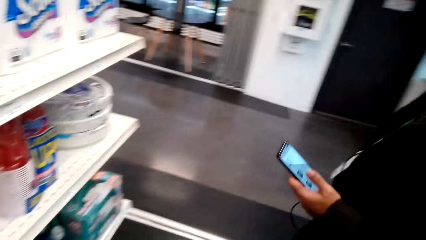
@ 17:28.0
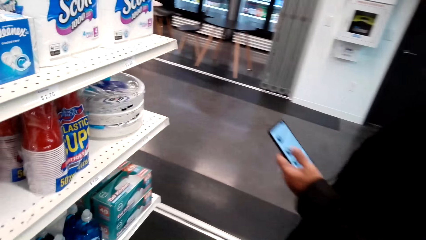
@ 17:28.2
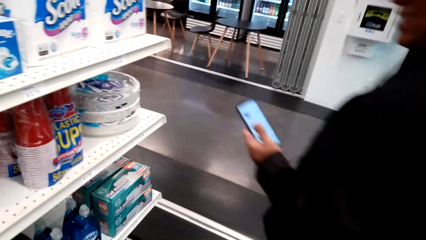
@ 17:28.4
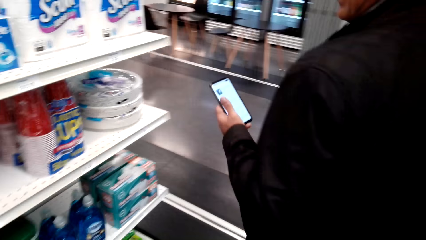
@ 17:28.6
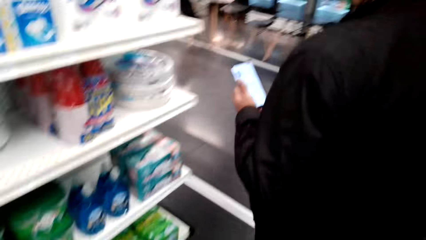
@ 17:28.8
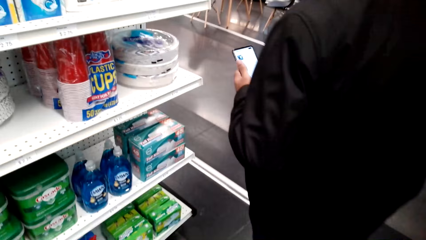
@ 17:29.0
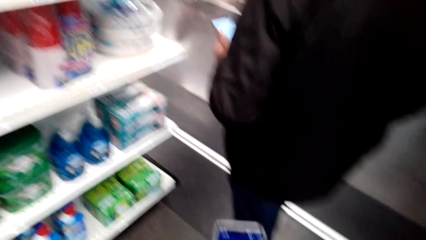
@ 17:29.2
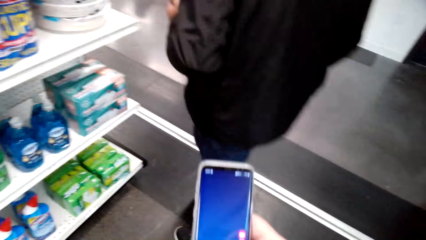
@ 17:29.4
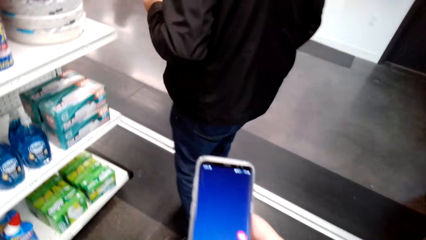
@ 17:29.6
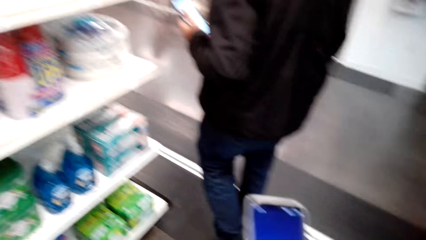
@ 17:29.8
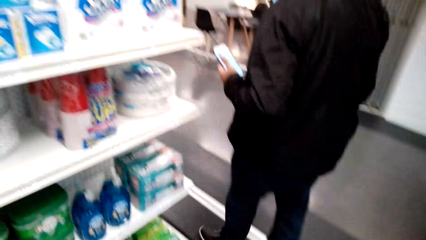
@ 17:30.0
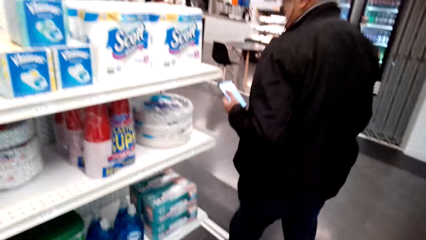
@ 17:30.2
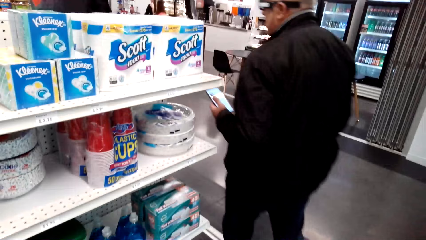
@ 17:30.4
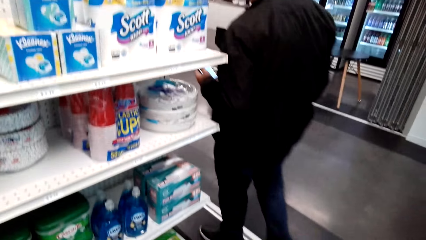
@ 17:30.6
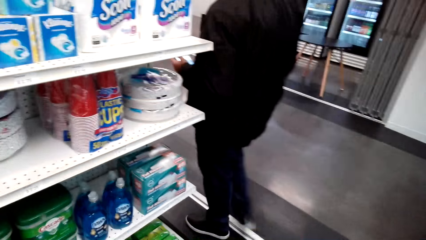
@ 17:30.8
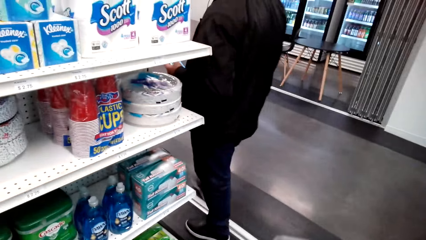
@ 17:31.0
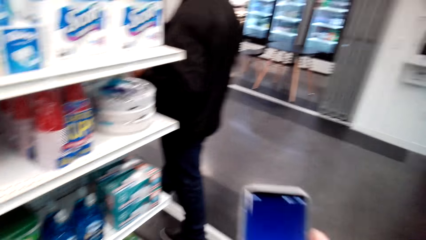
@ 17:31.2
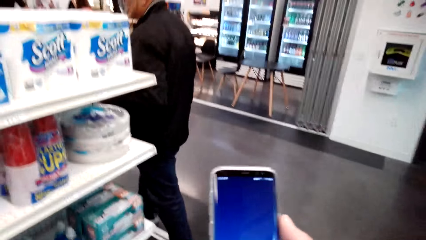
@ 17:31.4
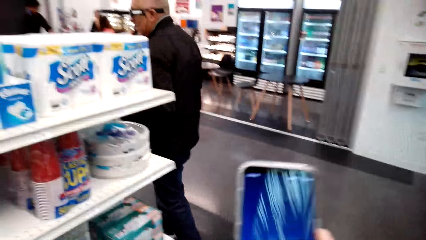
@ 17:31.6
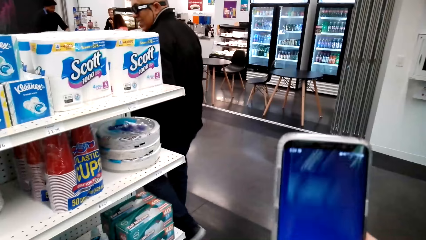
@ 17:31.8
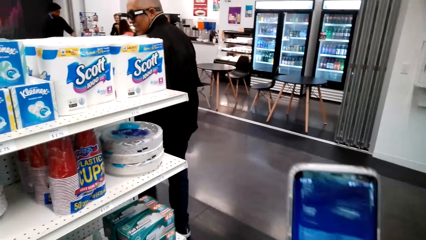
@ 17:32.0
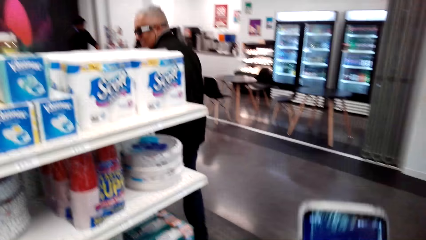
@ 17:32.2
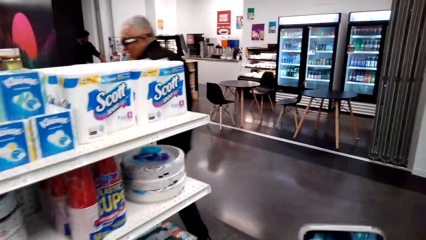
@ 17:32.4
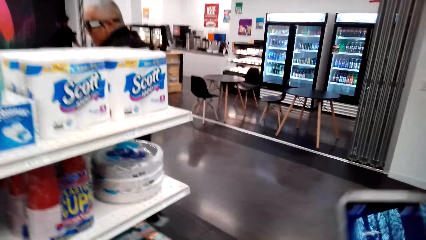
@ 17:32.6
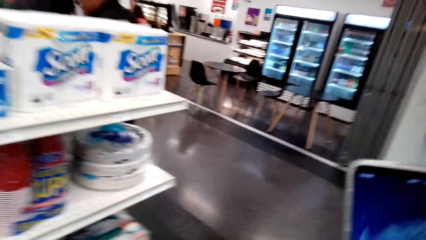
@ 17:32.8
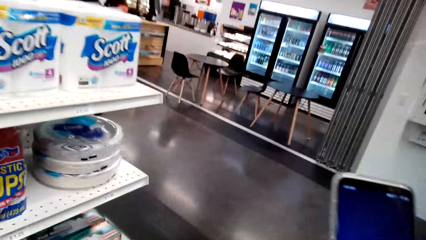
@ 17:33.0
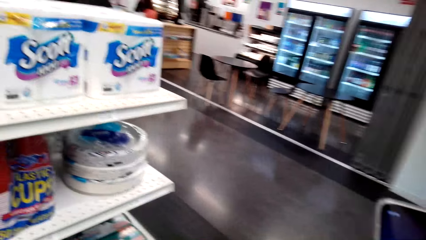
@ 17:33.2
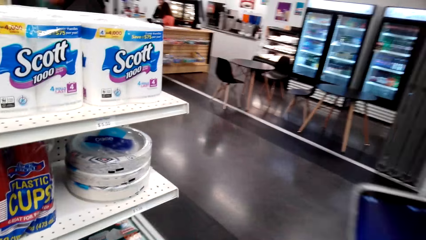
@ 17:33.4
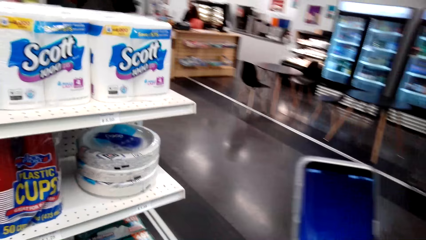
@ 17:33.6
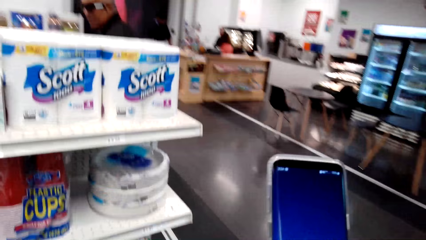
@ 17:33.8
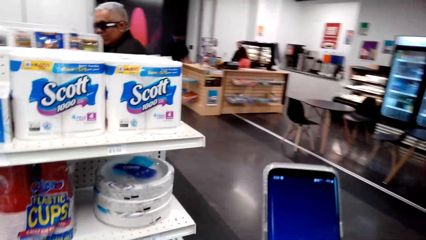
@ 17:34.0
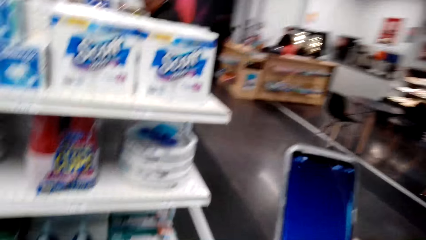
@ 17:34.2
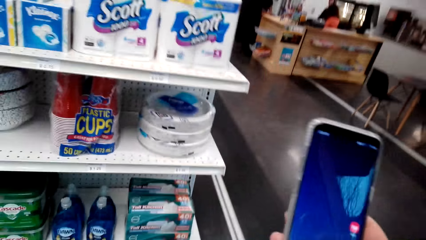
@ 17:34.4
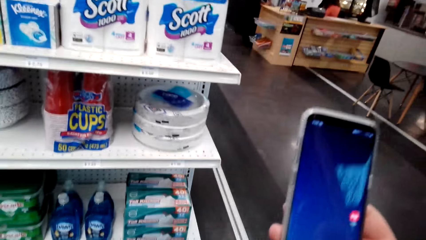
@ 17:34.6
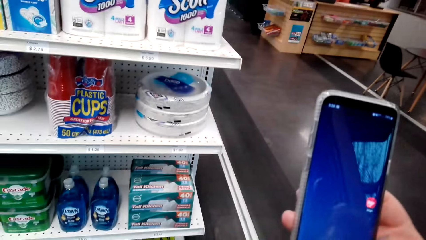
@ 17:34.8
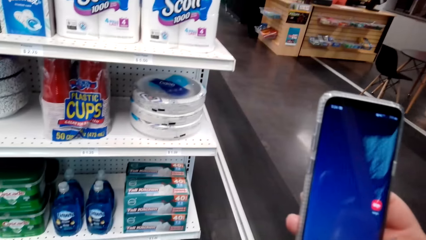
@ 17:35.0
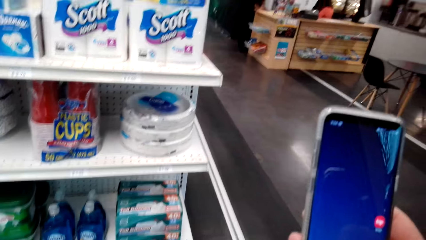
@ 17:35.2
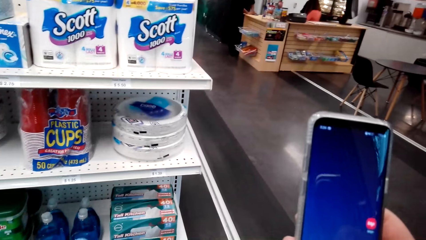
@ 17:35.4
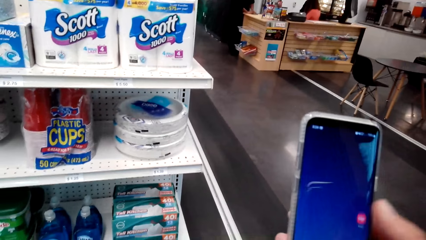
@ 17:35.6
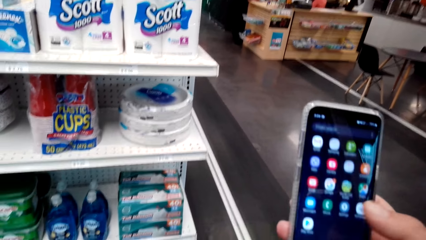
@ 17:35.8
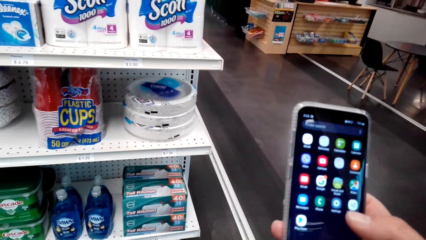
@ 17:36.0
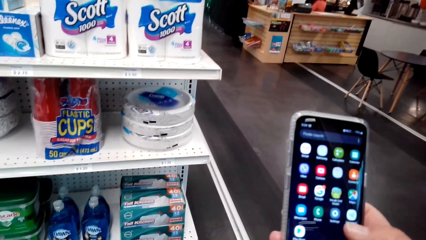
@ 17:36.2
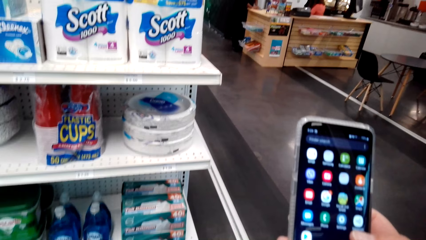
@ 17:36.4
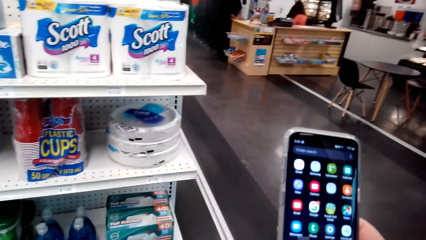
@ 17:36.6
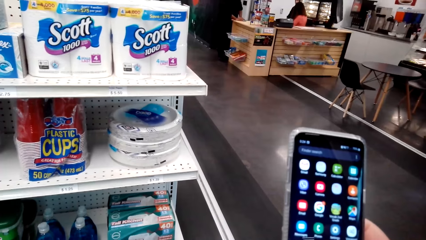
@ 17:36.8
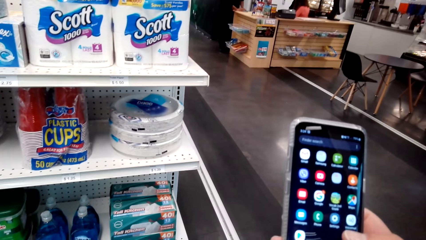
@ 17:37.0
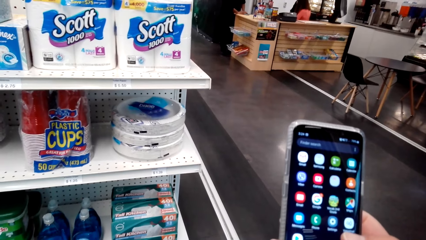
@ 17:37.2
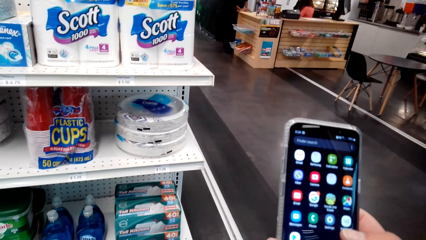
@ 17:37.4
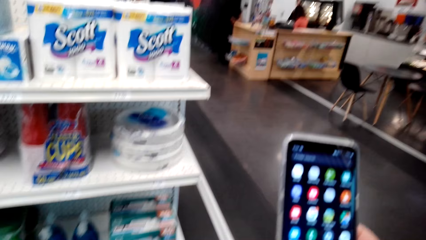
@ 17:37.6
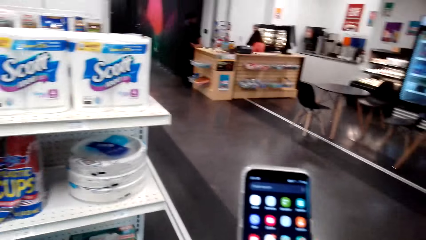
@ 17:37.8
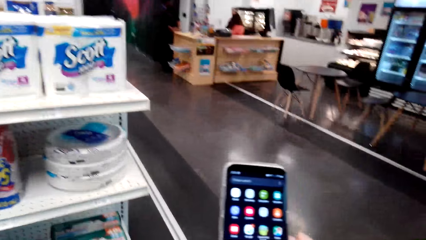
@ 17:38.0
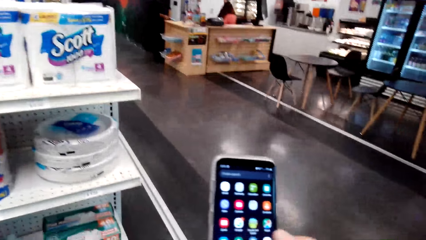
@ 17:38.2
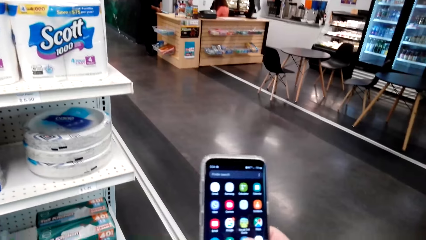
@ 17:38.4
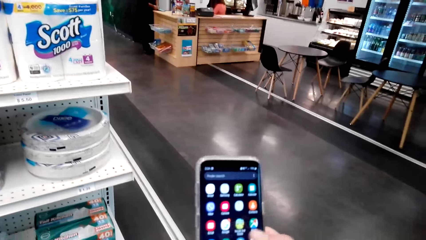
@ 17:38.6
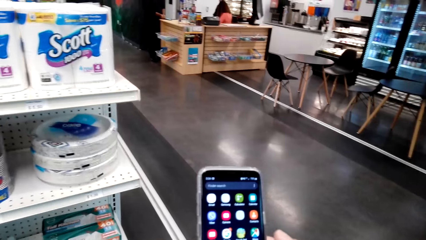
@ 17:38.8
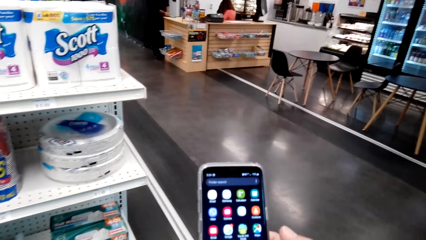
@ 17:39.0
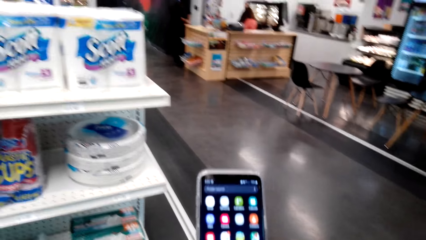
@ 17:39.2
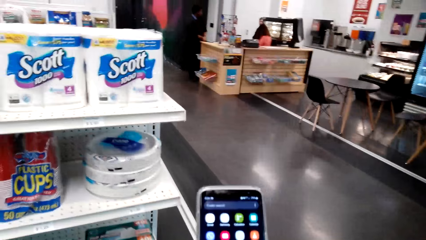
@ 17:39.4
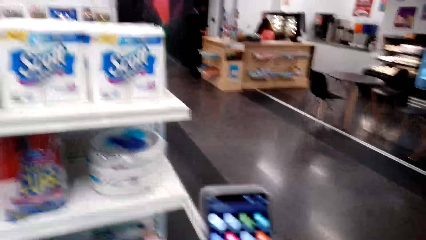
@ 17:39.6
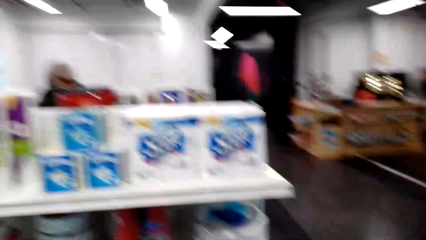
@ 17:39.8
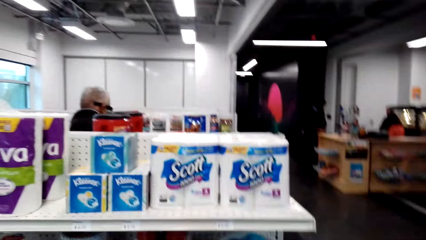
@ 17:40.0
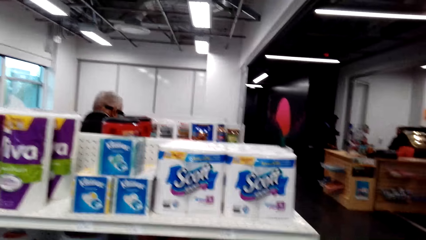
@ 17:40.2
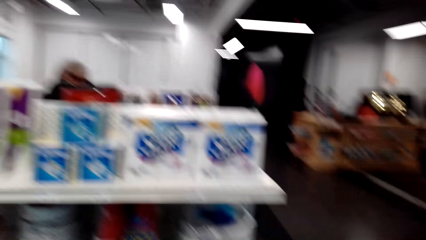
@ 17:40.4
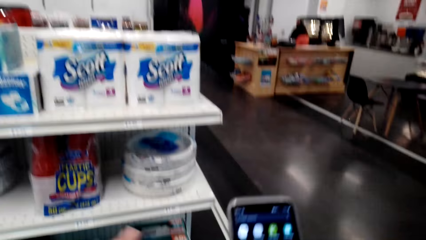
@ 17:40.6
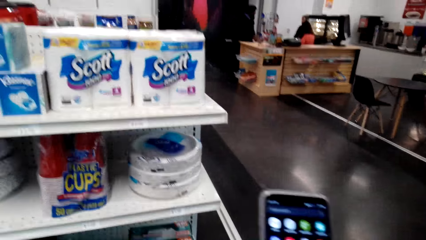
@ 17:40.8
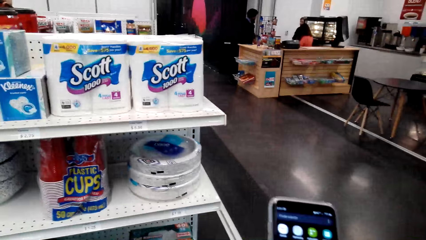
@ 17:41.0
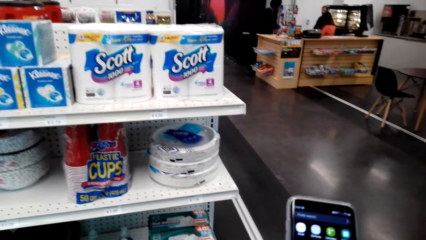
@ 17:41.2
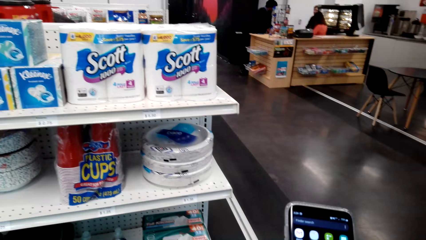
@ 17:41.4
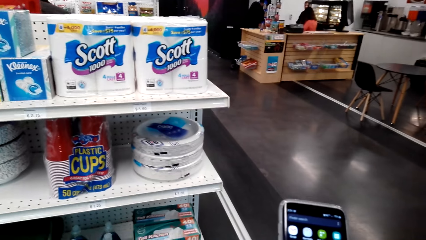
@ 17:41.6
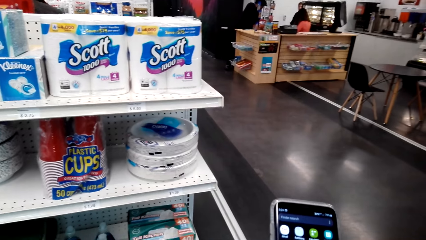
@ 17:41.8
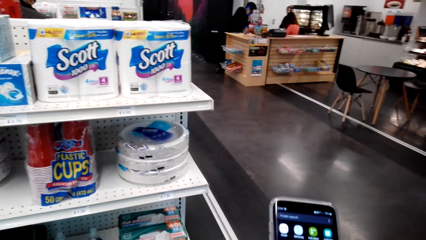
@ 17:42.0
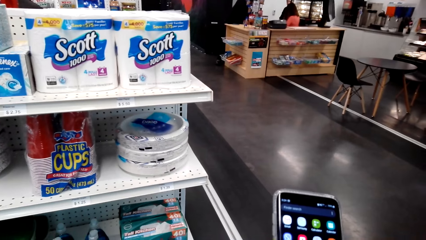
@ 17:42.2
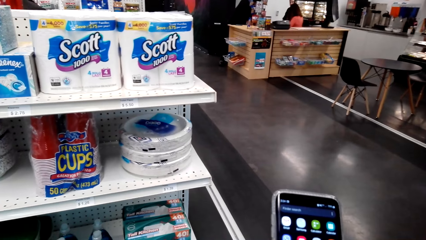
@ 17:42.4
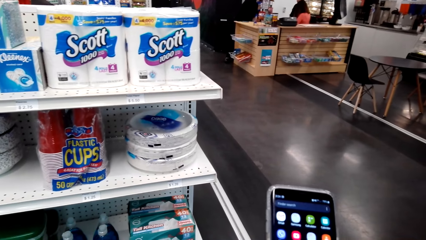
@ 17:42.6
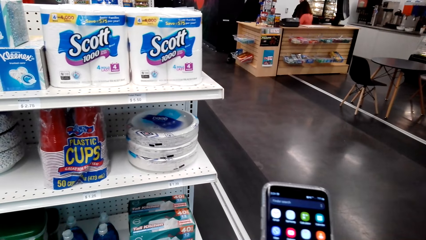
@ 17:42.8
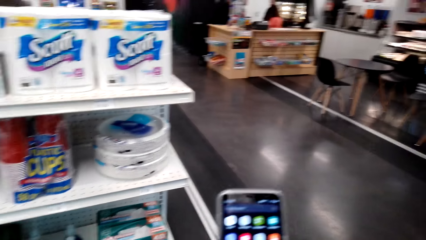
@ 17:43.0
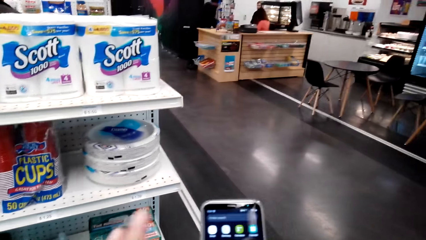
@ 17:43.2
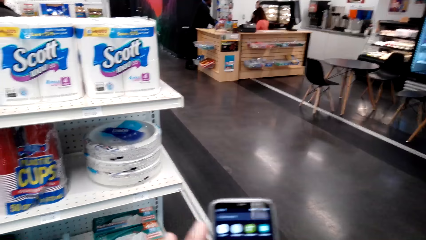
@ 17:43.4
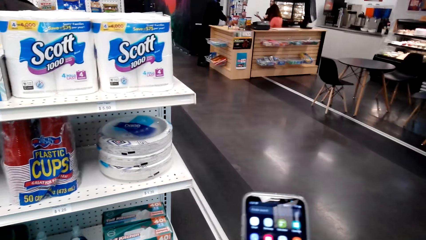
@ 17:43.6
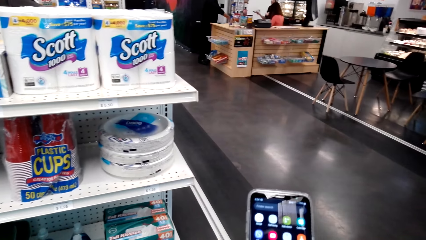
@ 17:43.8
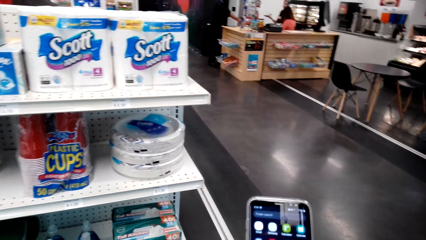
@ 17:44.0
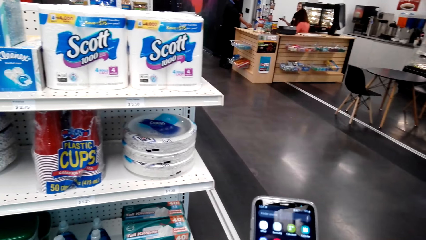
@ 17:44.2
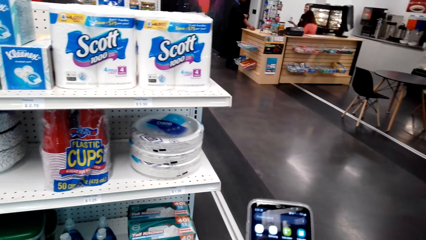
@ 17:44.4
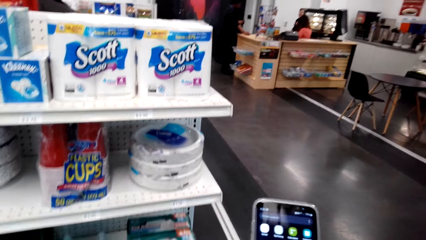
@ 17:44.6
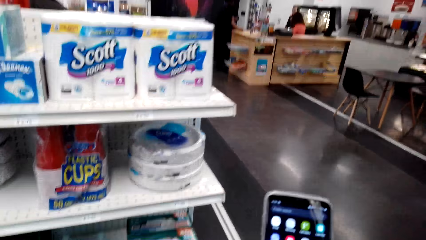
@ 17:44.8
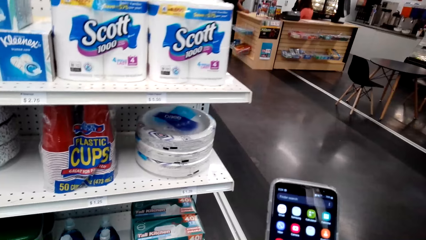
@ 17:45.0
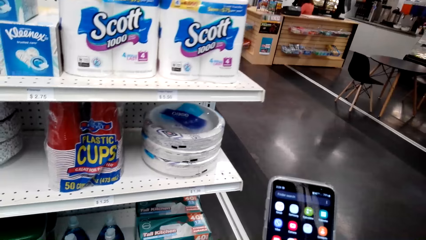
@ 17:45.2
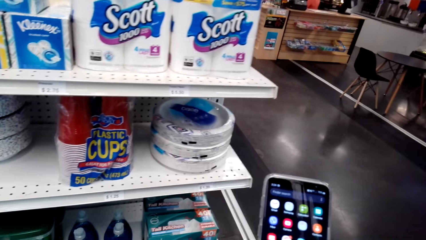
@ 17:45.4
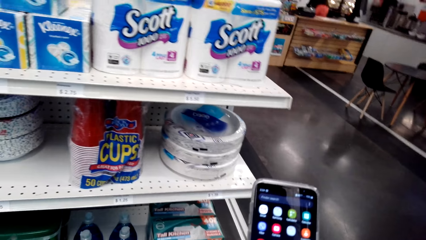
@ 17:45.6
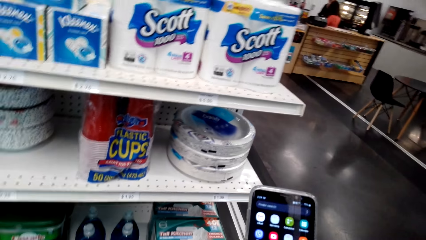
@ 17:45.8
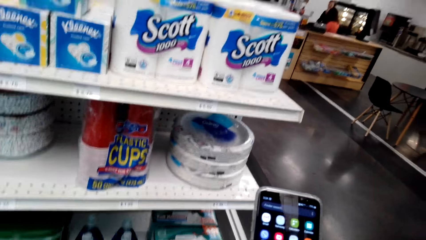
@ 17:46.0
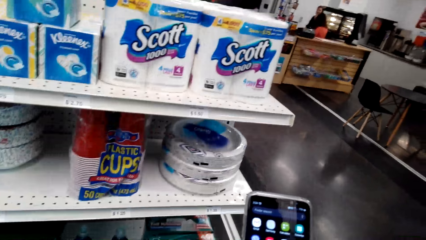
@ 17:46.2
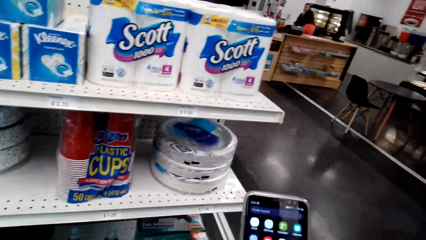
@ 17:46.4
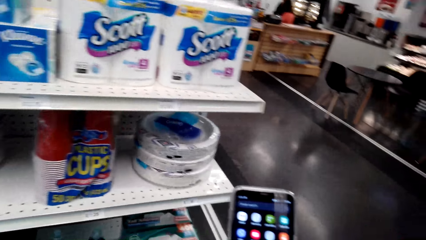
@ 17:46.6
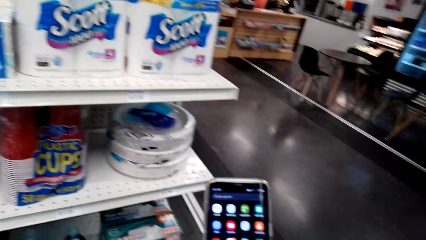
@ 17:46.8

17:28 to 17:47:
A man scrolls a phone in the store with the left hand. The man walks around in the store. The camera wearer holds a phone in the store. They walk around in the store. They use the phone. They scroll the phone with the right hand in the store. They use the phone again. They talk to the man. The man stands in the store. The camera wearer moves the left hand in the store. They hold the phone in the store.
